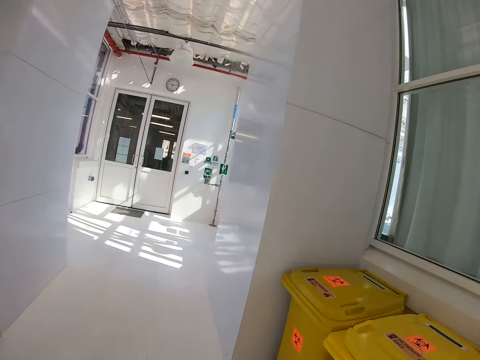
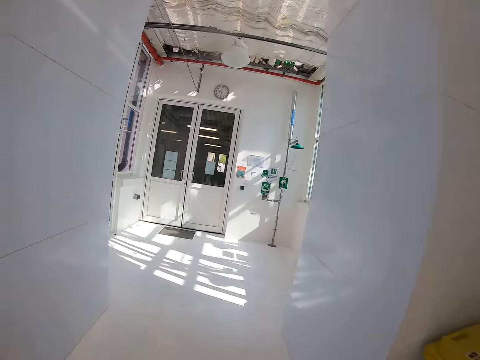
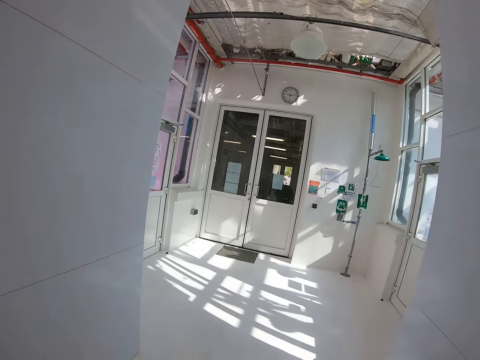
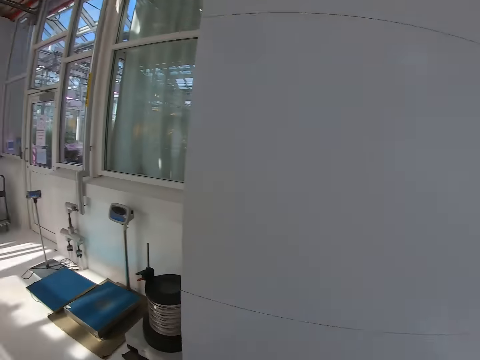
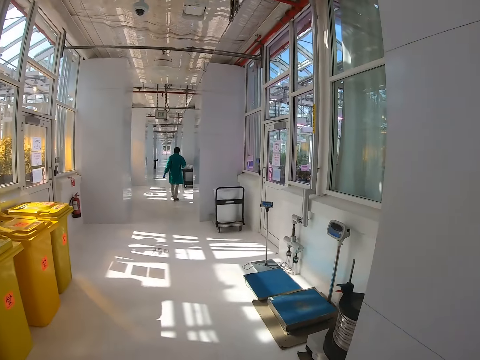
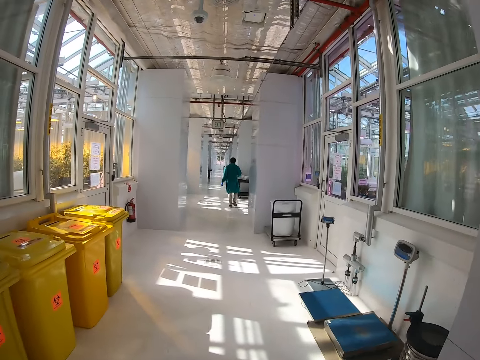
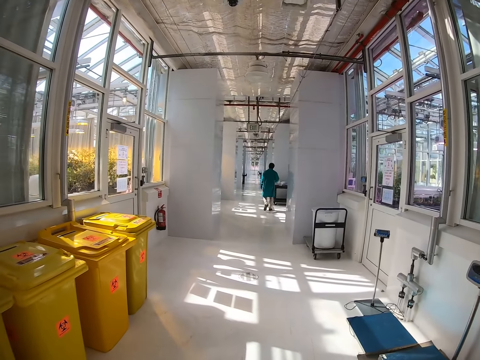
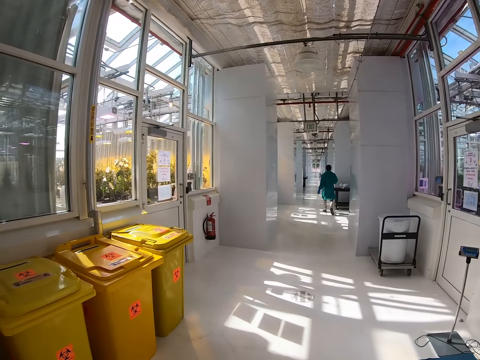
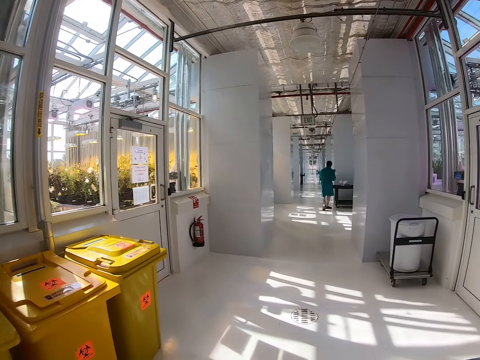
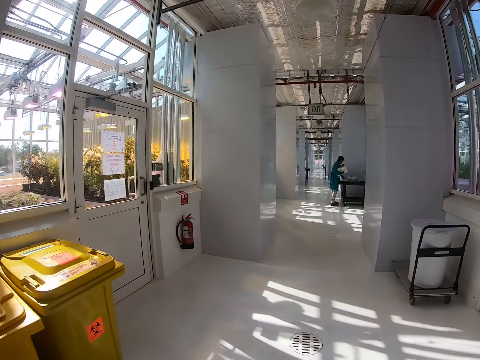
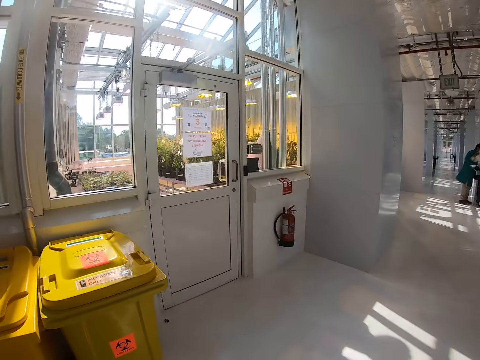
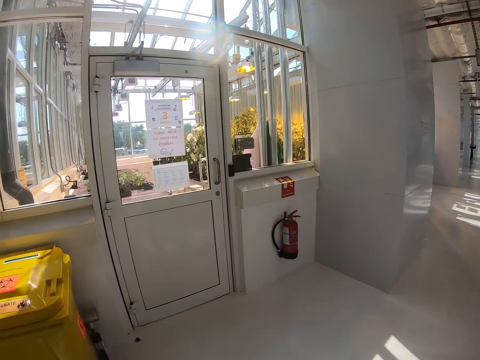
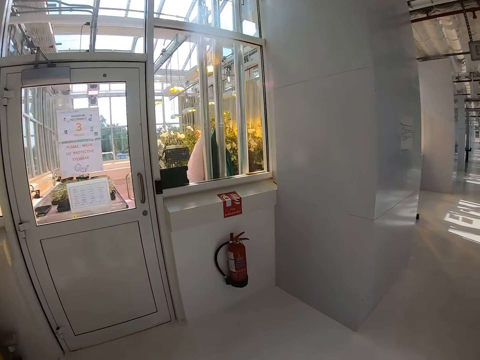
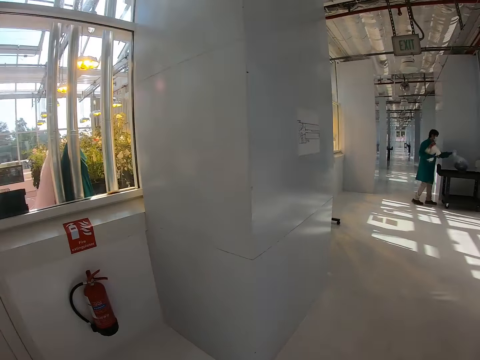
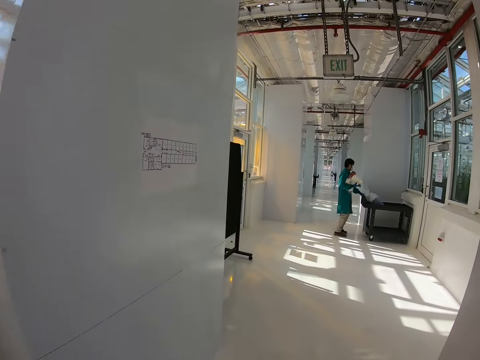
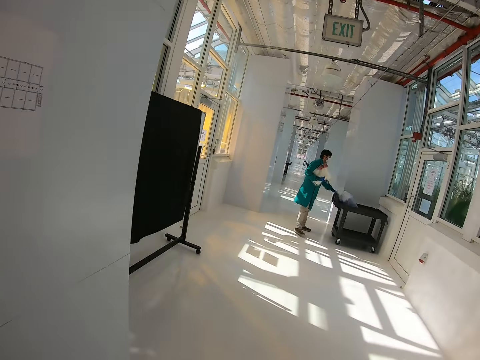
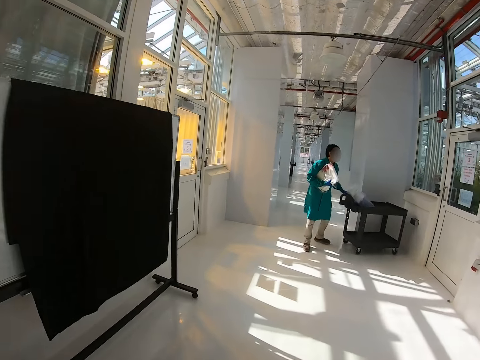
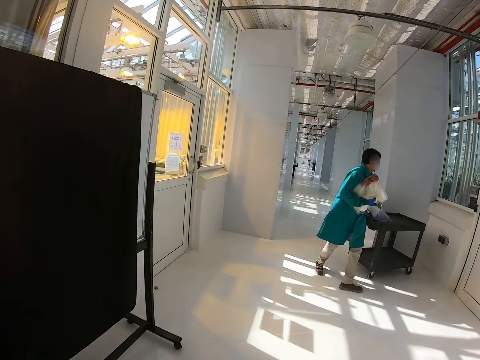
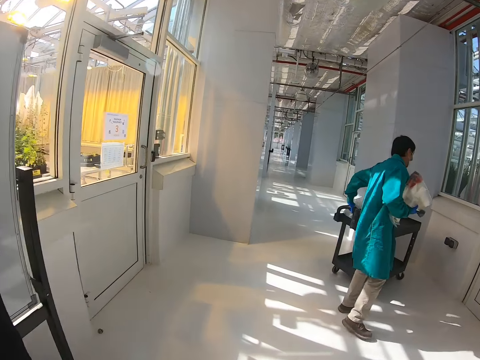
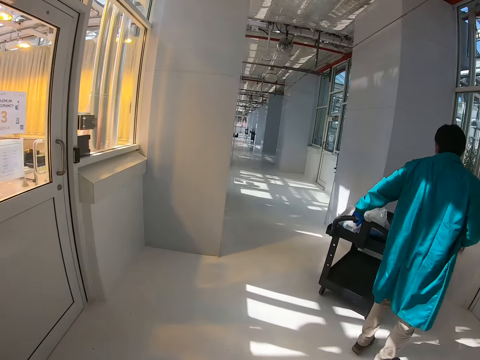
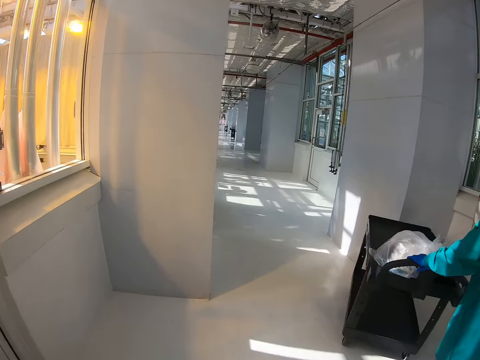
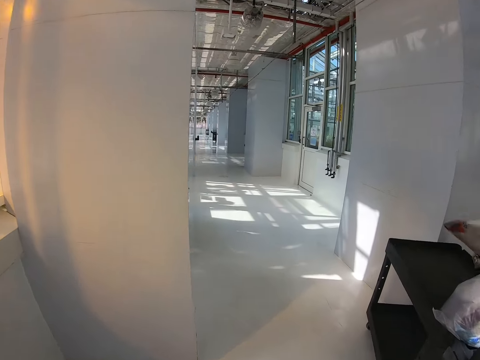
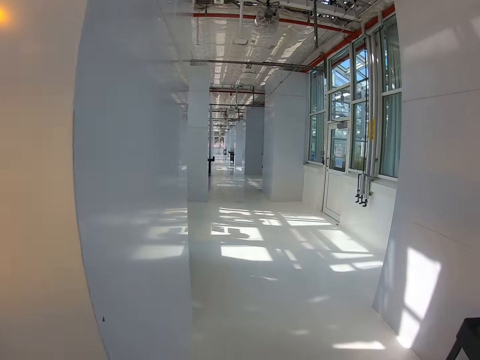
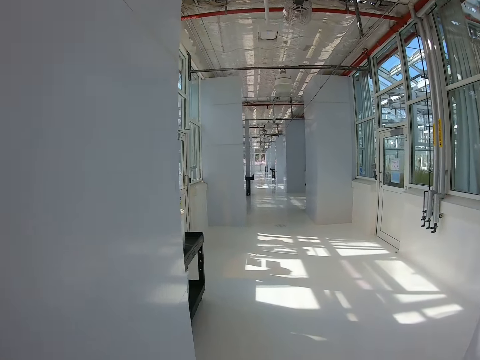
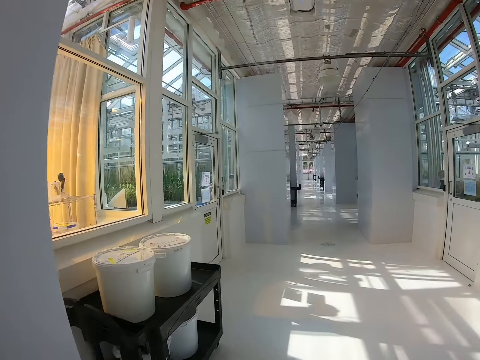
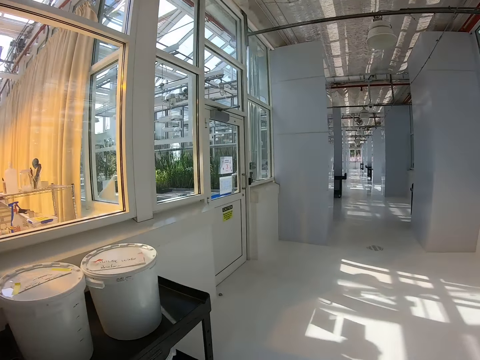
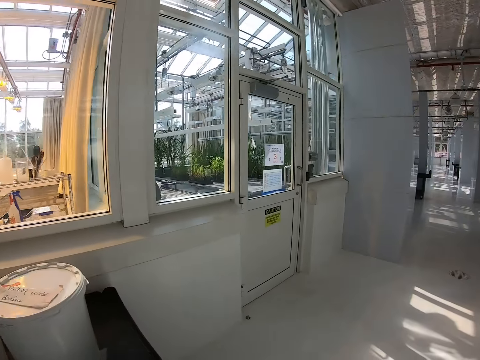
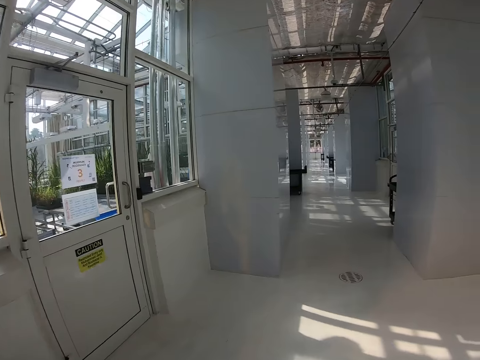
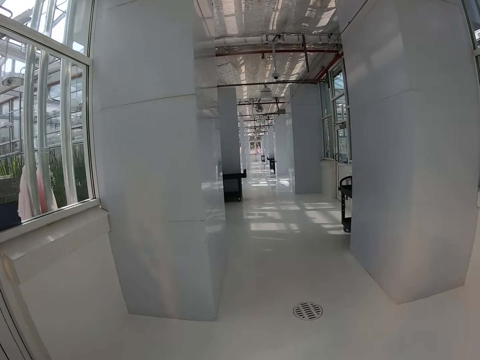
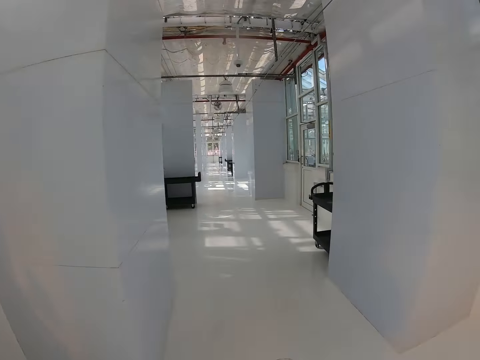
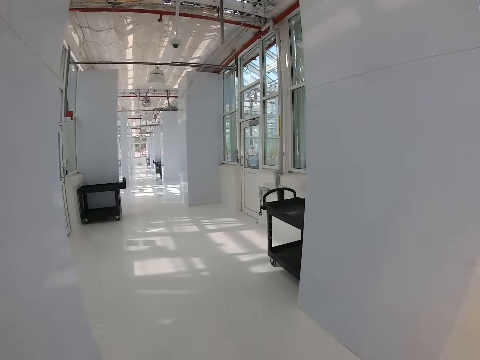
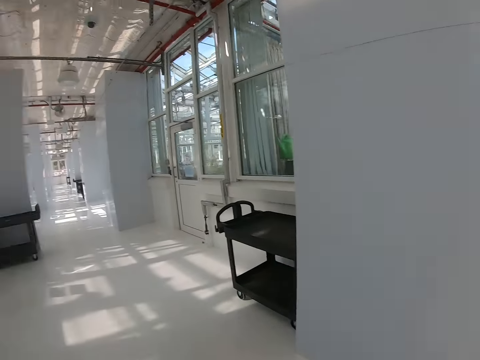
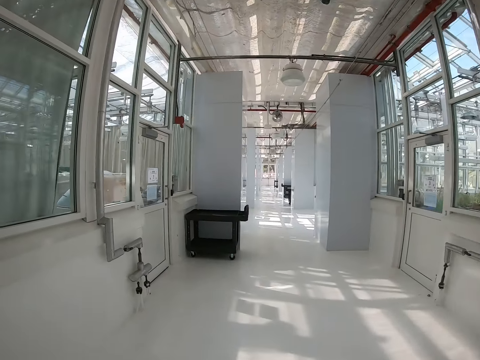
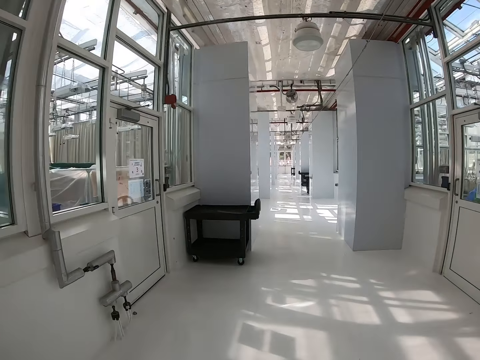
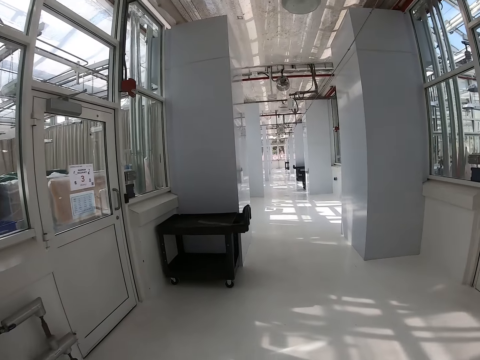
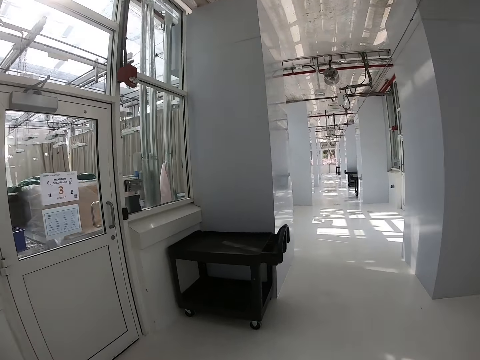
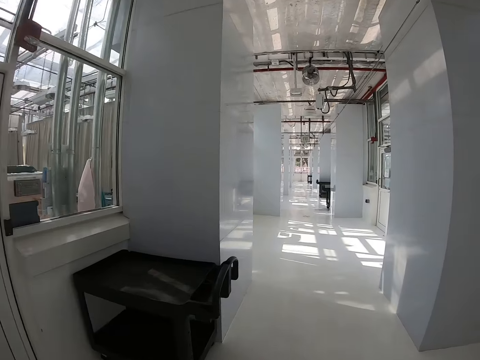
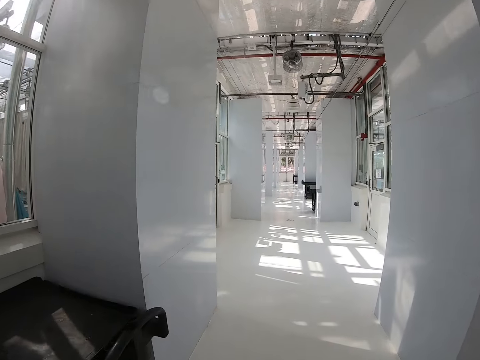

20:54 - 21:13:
The camera wearer looks forward and turns around. A person walks in the room. The camera wearer walks in the room and looks left. The person pushes a trolley. The camera wearer looks forward. They walk in the room. They look left. They look forward. They look right. They look forward.

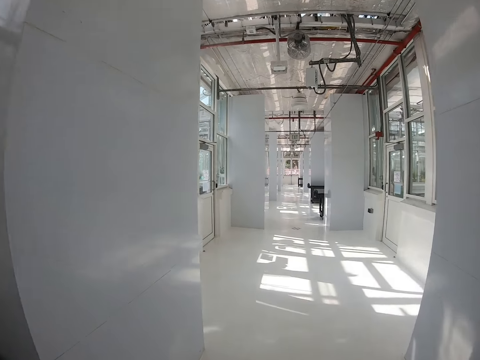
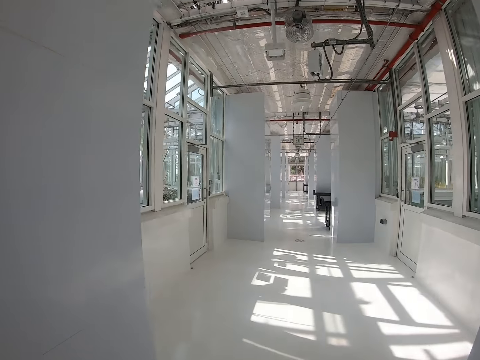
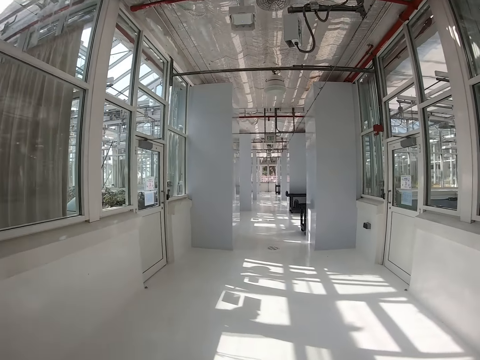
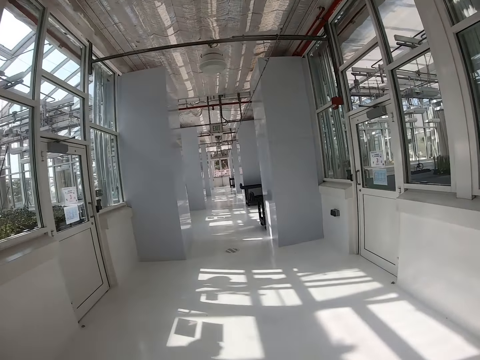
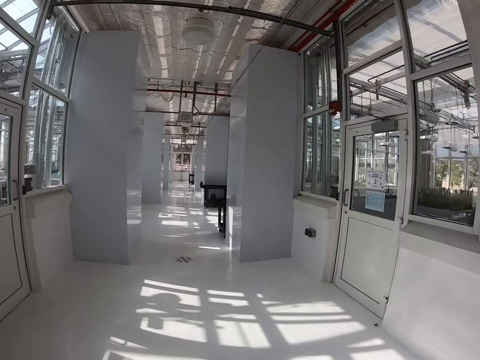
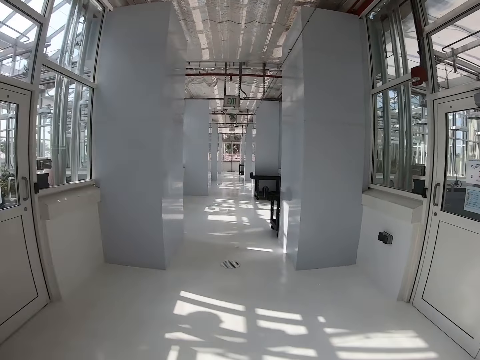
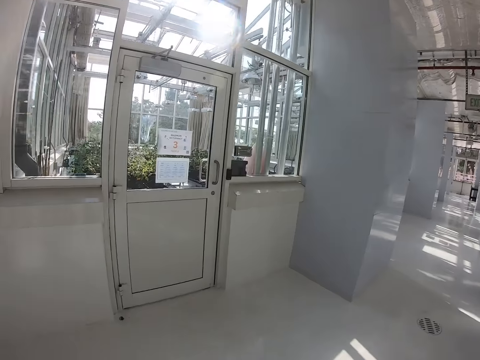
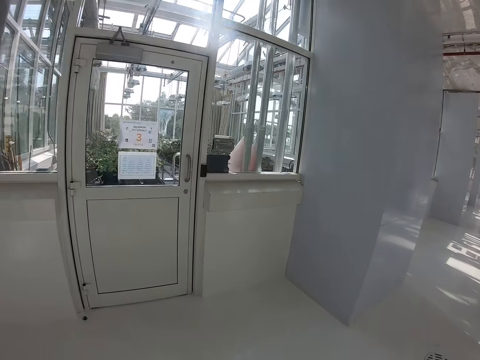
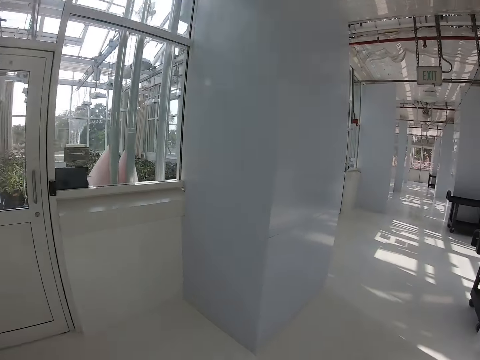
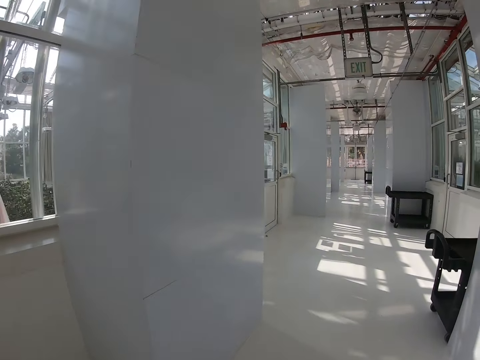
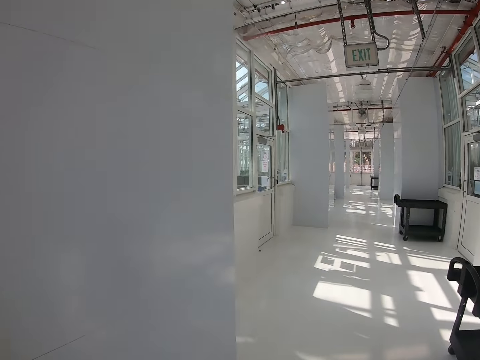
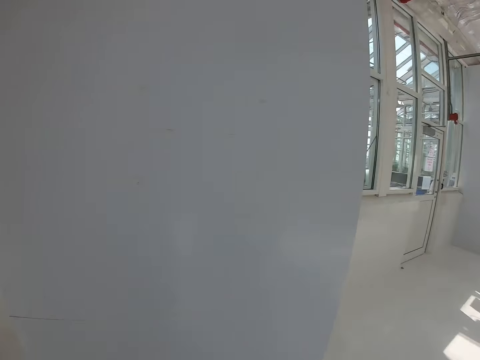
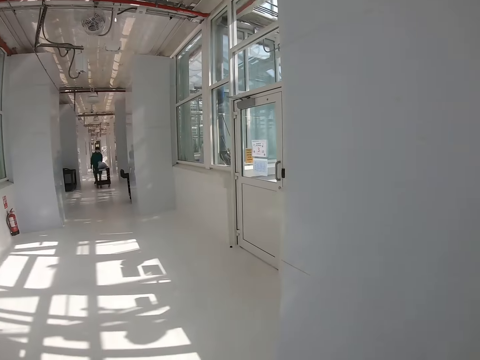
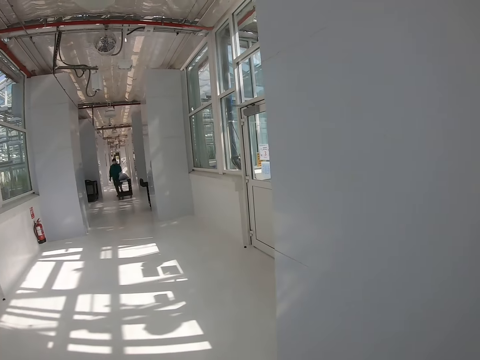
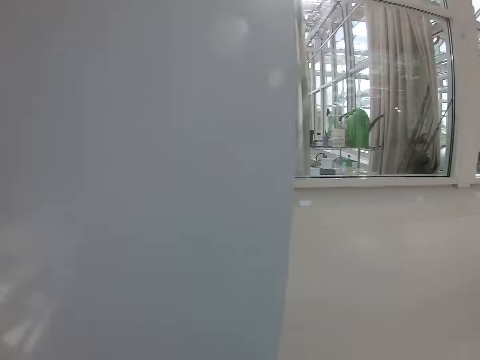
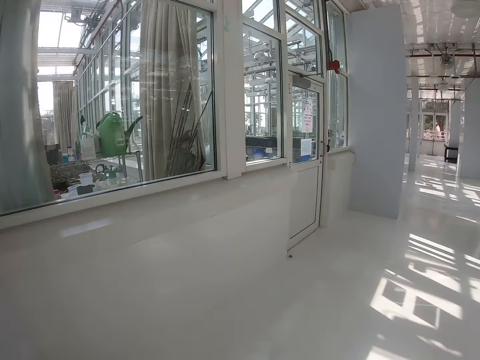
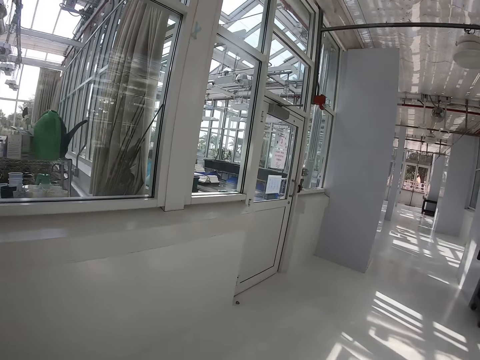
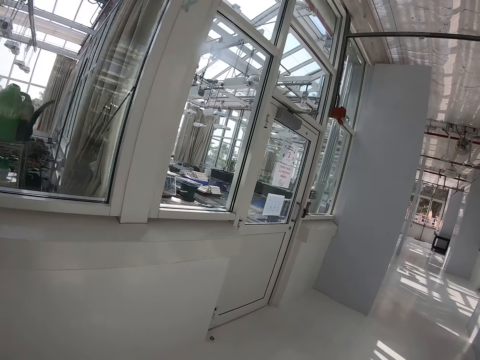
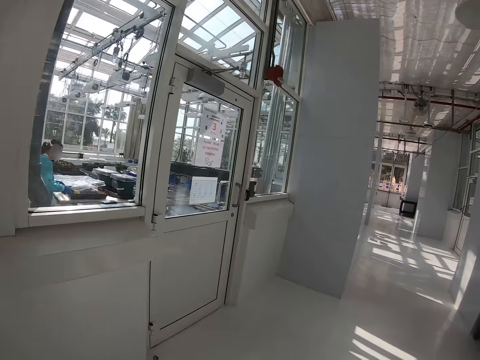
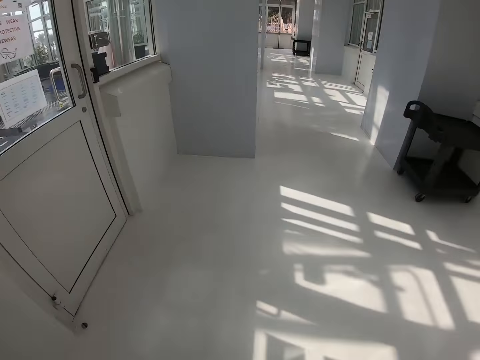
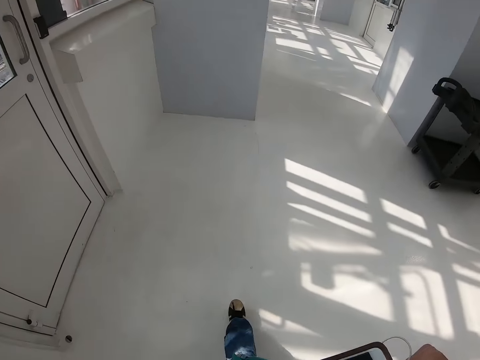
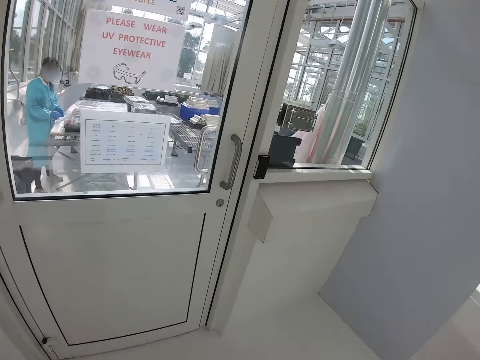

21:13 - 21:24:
The camera wearer looks left and turns around. A person pushes a trolley. The camera wearer looks behind. They walk in the room. They look left.
